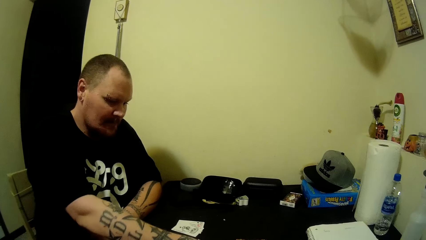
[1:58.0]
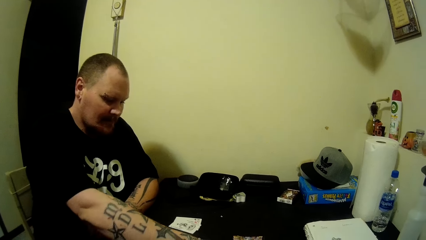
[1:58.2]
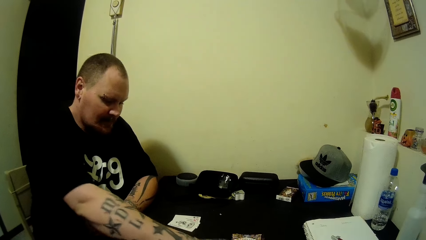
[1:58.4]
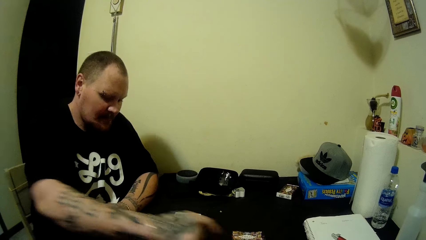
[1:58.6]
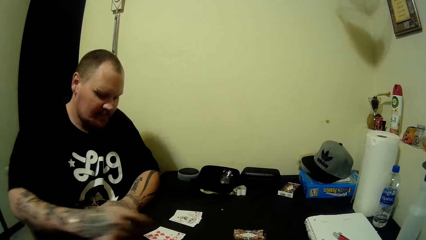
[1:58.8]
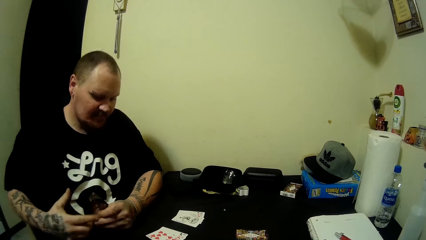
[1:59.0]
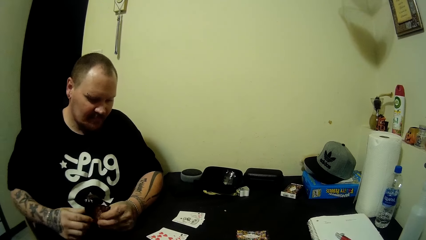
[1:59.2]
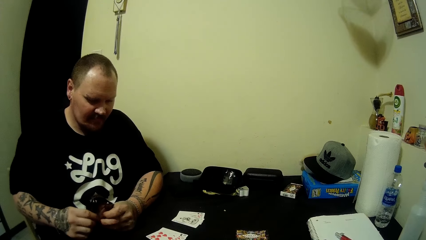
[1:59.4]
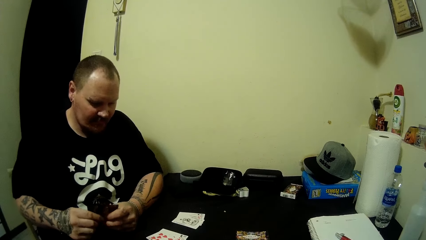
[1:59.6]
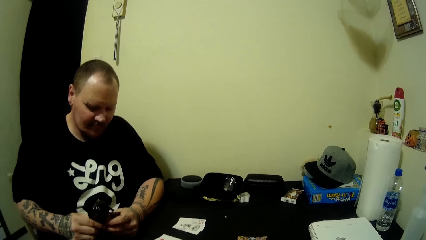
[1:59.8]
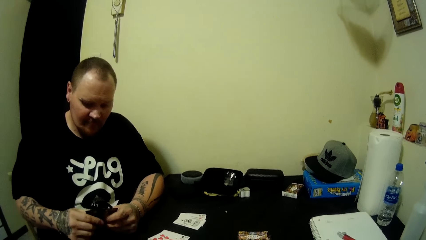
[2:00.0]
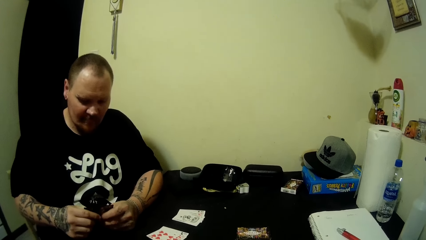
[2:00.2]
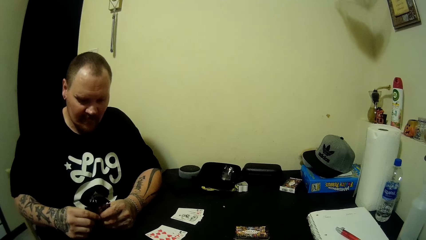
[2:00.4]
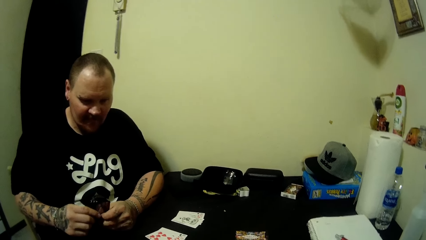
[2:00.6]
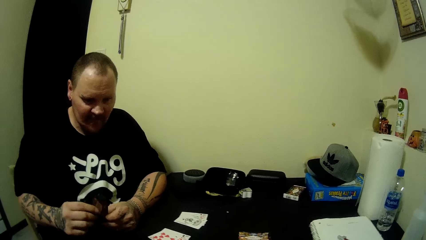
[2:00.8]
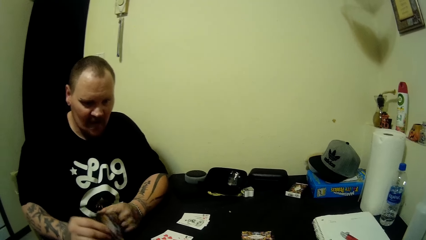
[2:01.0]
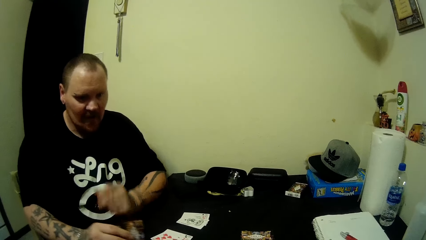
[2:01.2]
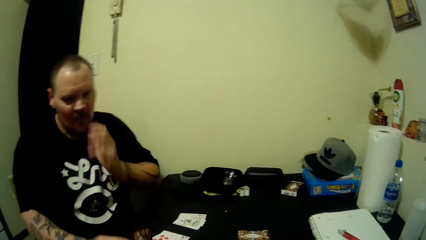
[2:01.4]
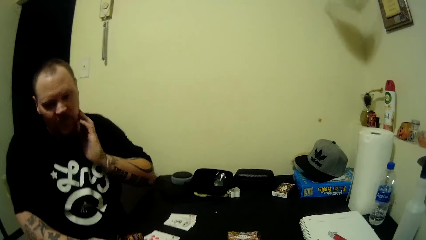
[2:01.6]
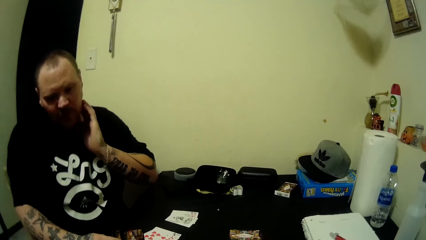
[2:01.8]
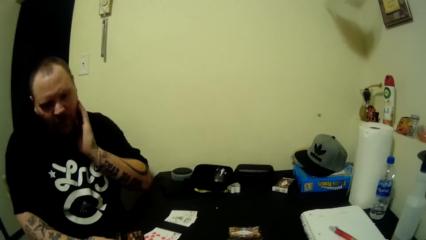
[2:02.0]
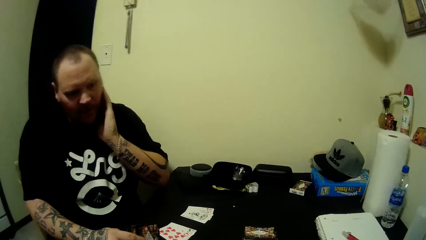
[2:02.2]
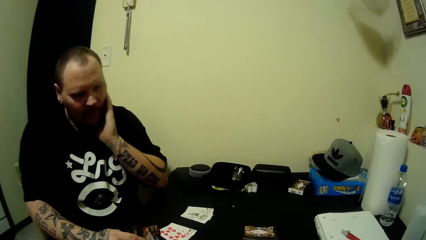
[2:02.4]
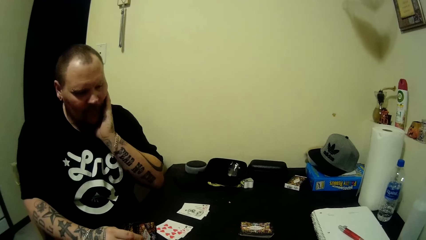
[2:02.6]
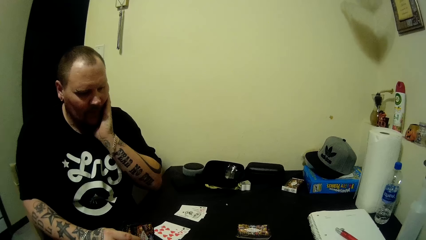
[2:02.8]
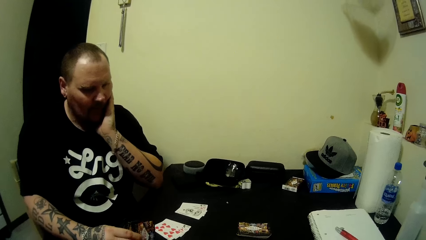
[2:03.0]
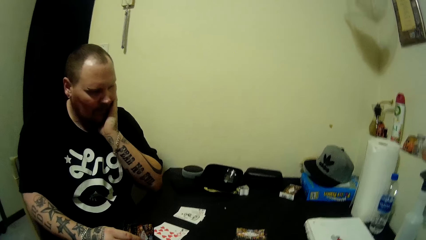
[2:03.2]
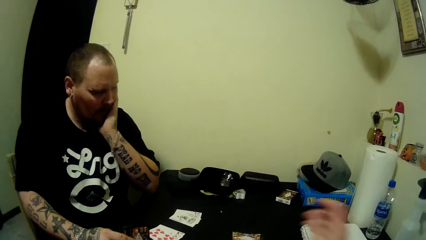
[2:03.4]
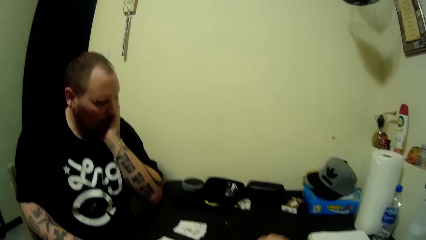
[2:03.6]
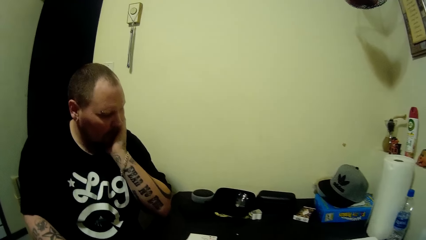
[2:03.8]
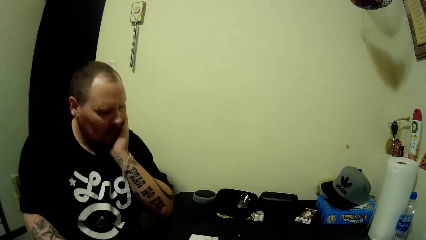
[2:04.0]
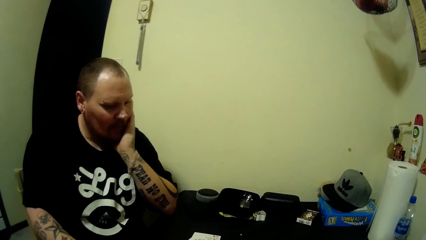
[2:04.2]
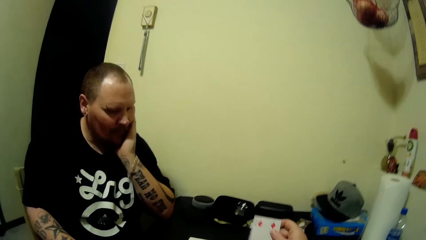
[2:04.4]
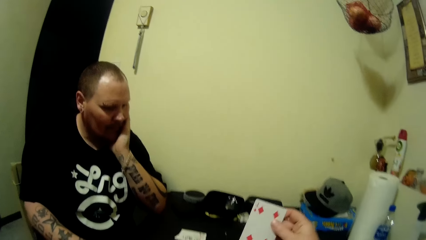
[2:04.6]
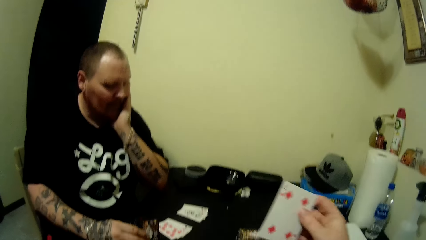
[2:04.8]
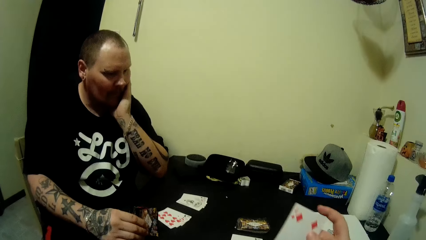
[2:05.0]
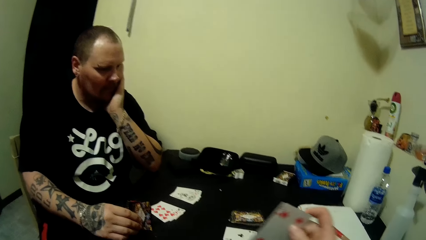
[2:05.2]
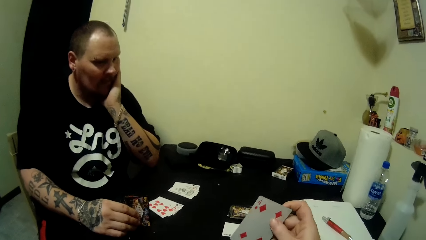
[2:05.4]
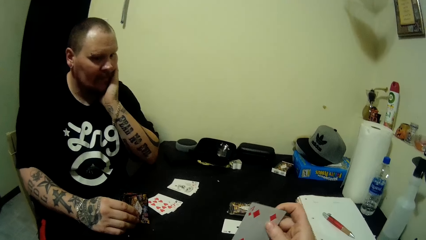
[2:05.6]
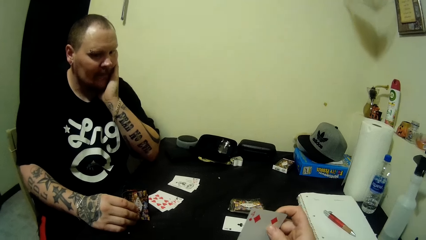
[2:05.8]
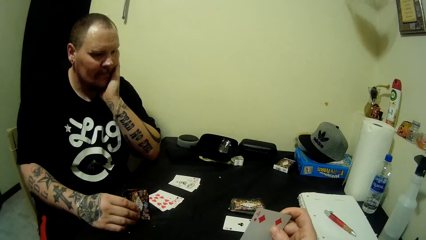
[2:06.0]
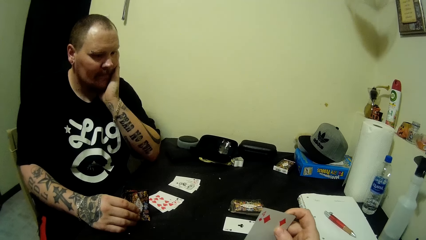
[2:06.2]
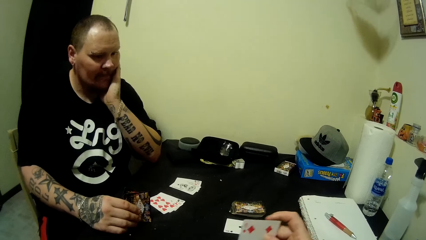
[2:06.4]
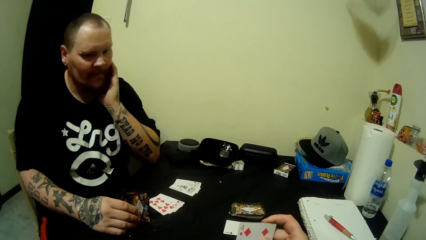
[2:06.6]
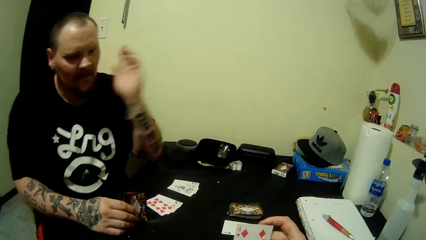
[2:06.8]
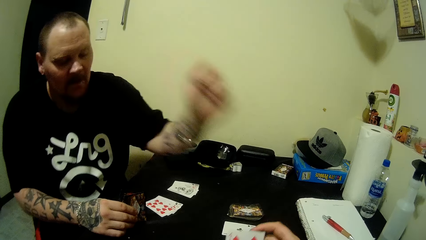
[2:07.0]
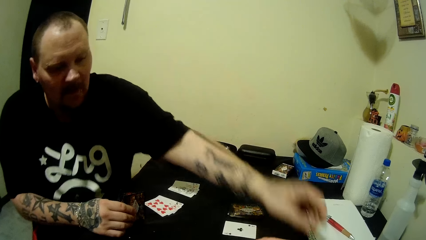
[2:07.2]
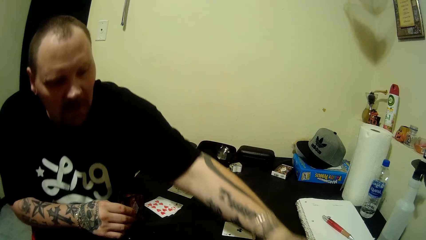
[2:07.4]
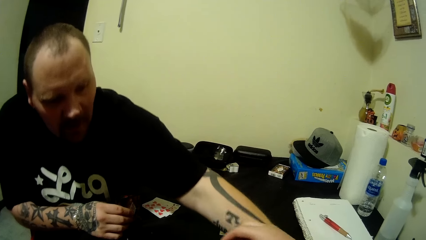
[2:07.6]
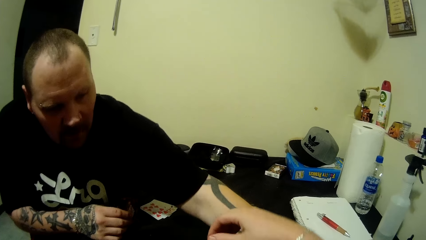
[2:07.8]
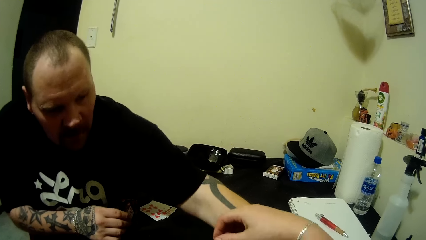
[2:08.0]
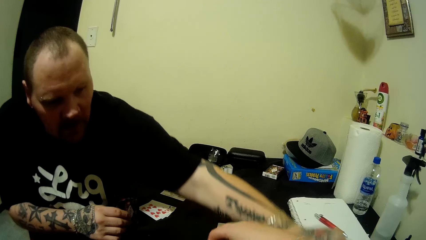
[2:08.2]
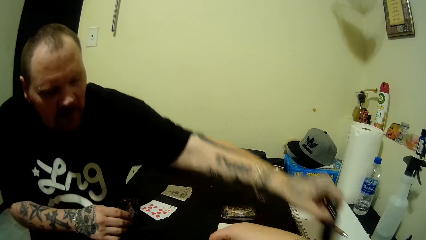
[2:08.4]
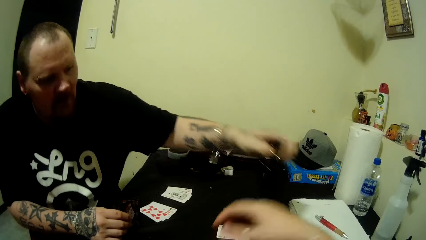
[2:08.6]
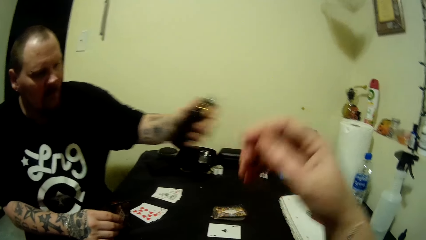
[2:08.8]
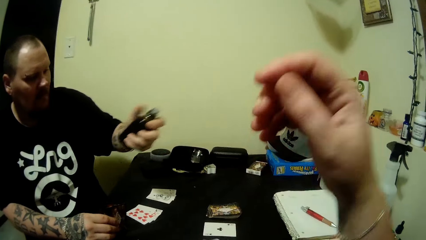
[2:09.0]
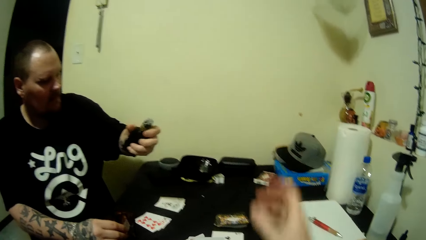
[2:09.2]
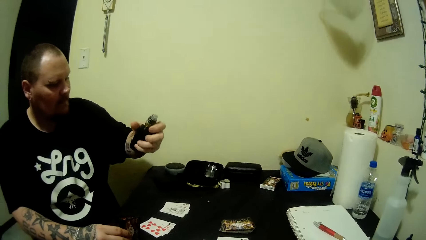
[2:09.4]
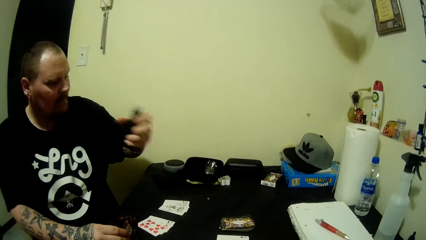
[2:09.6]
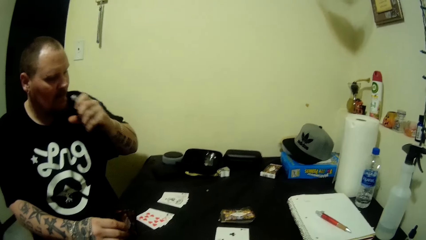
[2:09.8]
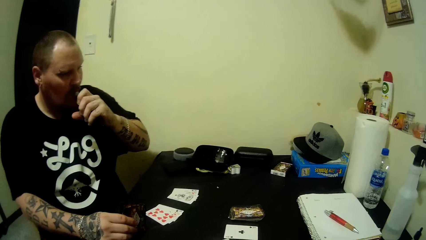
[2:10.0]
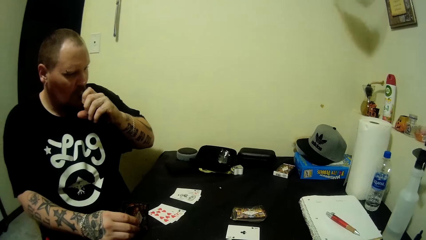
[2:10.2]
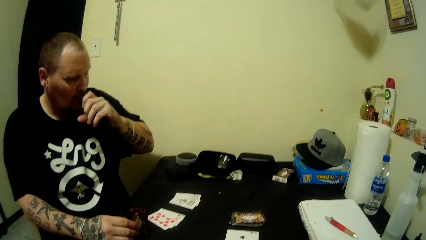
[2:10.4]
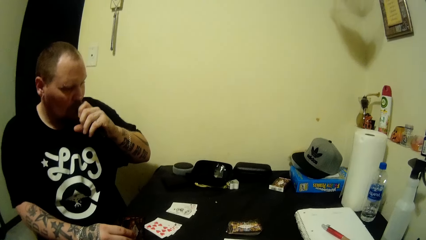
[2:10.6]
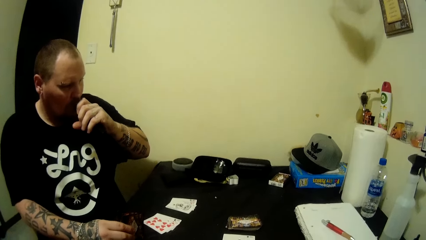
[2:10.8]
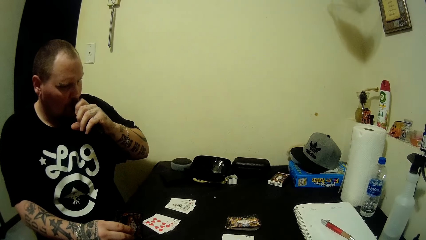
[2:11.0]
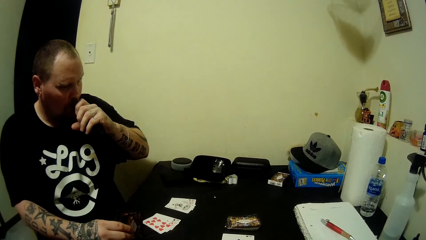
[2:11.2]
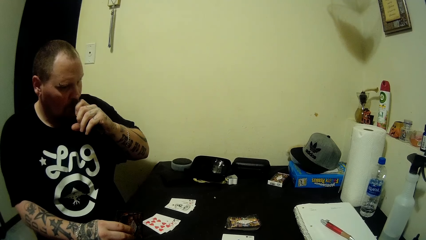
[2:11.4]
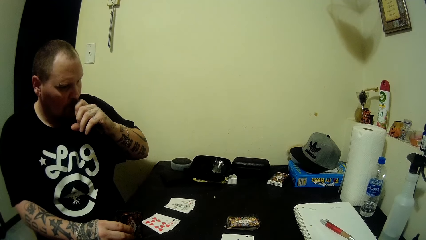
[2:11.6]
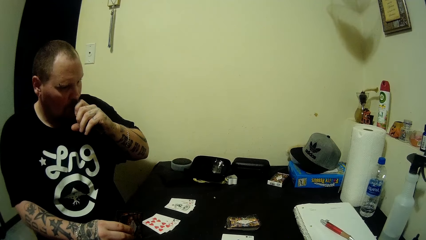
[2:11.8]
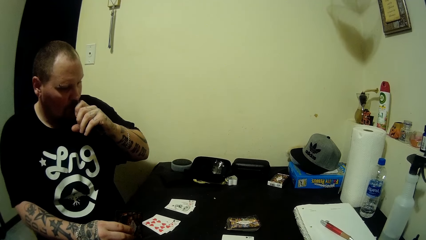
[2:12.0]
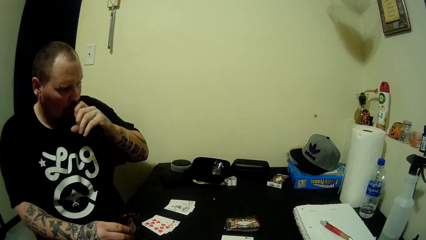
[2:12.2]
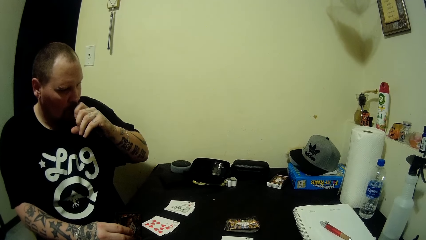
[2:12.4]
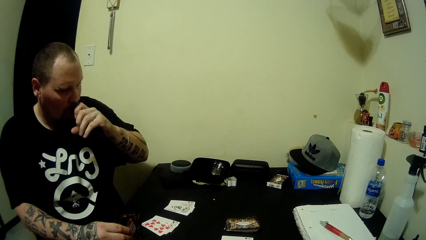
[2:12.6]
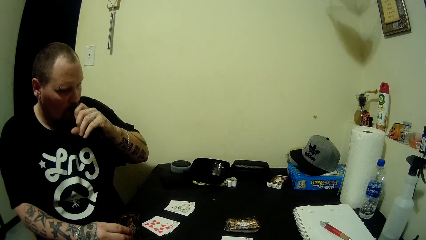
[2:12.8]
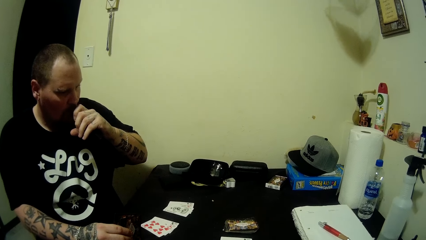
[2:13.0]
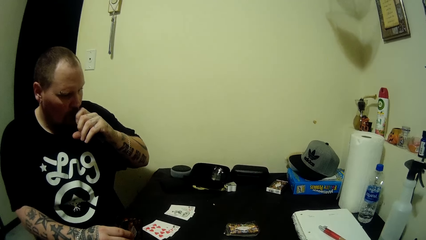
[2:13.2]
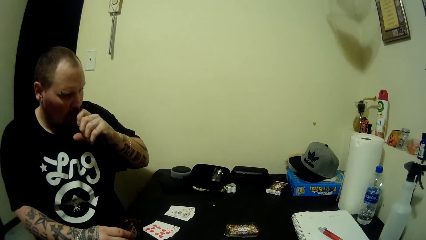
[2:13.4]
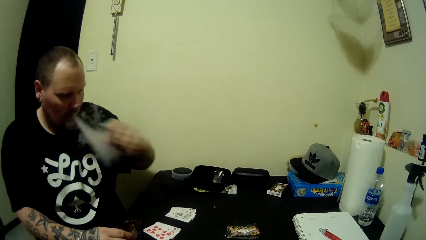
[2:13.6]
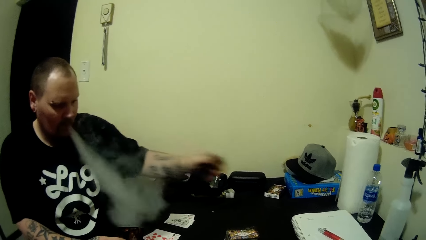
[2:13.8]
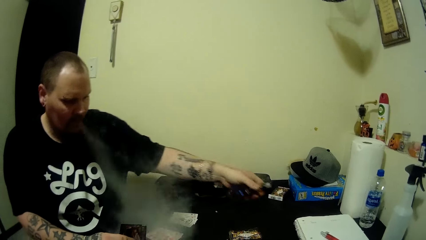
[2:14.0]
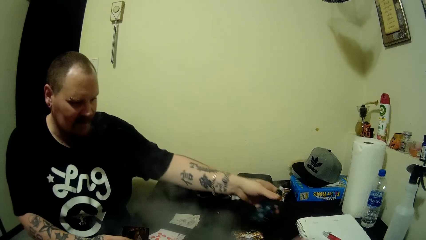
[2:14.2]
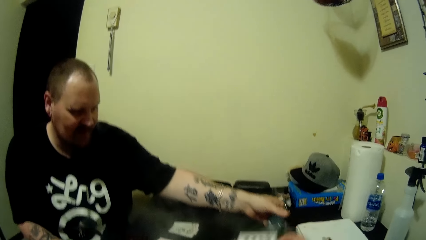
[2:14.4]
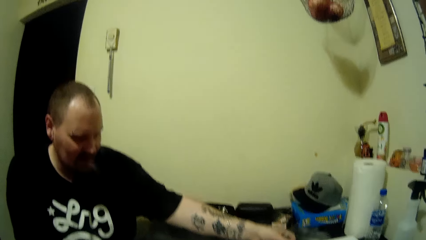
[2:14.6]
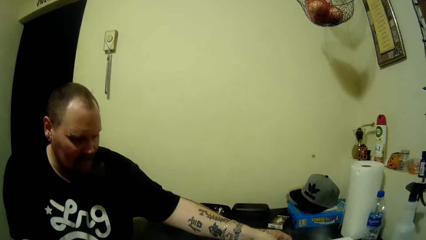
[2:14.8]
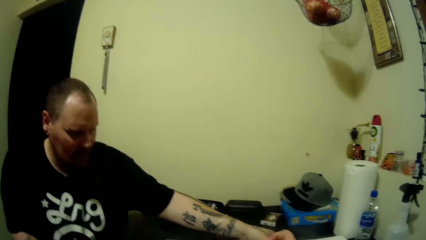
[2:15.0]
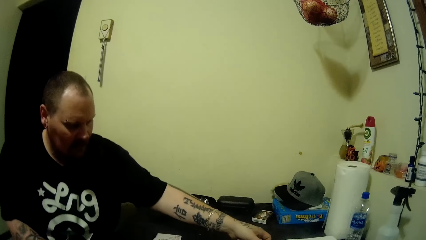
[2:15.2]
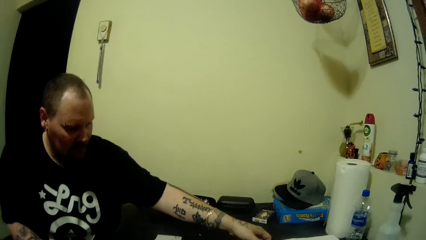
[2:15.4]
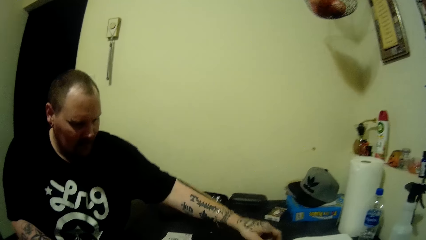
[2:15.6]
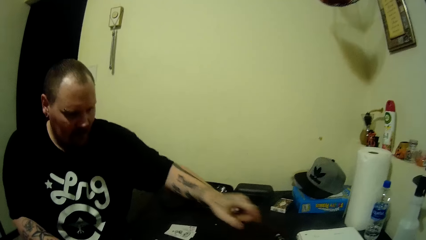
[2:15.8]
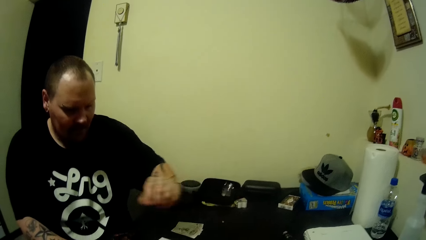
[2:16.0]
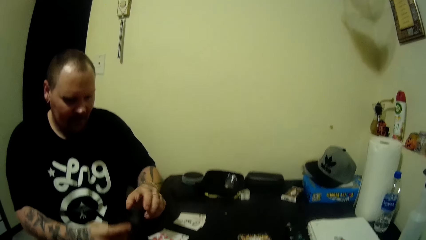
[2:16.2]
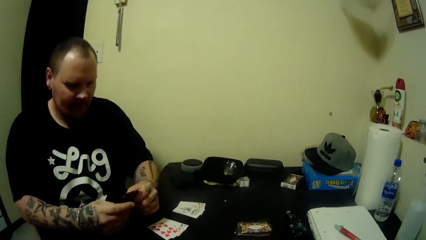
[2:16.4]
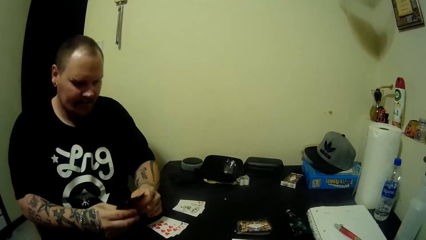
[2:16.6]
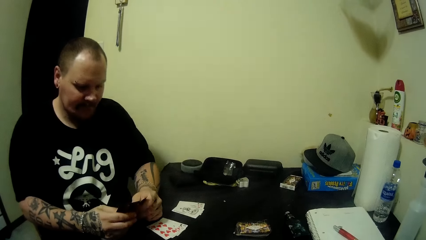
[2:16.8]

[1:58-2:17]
A man looks around. The man moves. The man looks around. The camera wearer picks a card from the table. The man picks the vaporizer. The man smokes. The man puts the vaporizer on the table.
